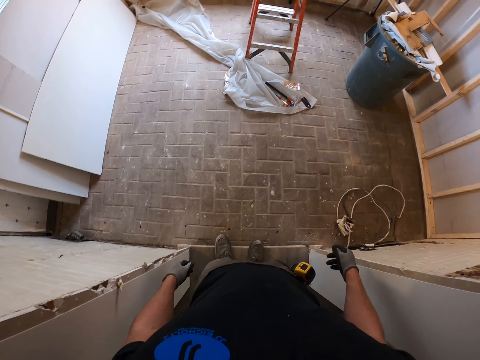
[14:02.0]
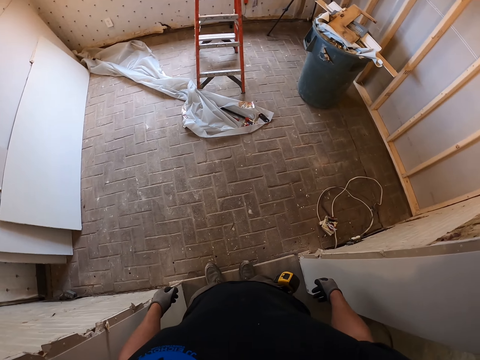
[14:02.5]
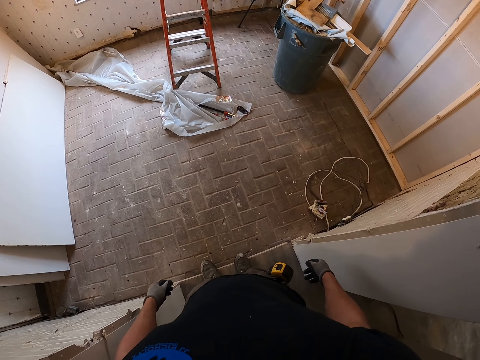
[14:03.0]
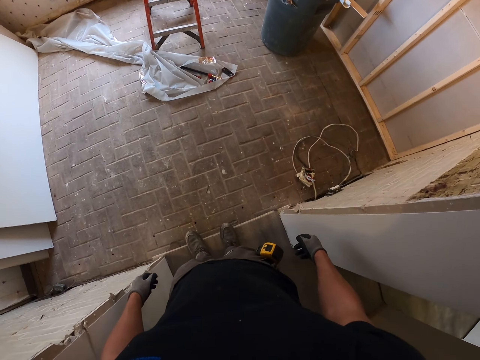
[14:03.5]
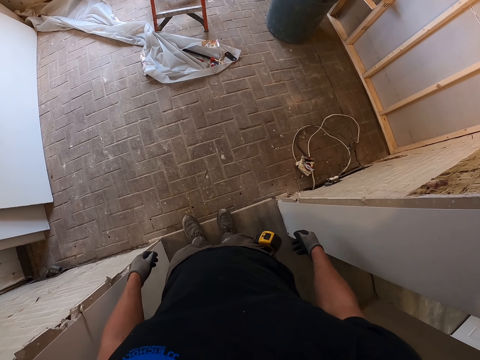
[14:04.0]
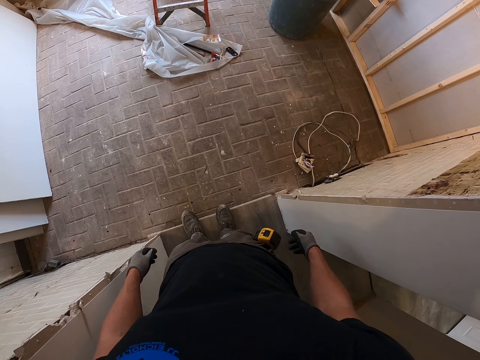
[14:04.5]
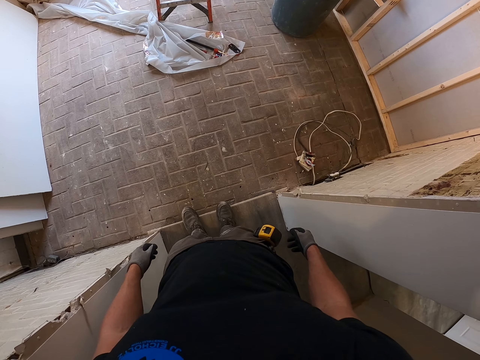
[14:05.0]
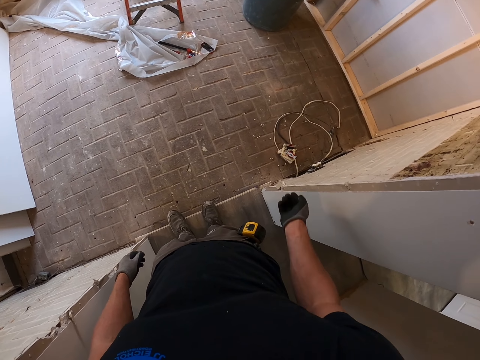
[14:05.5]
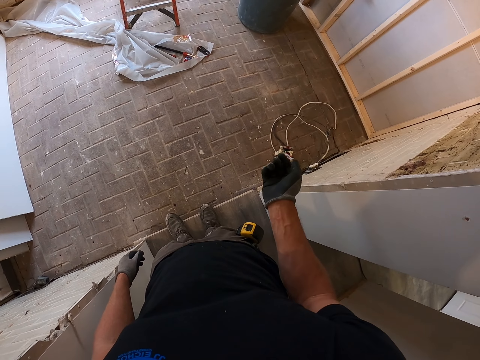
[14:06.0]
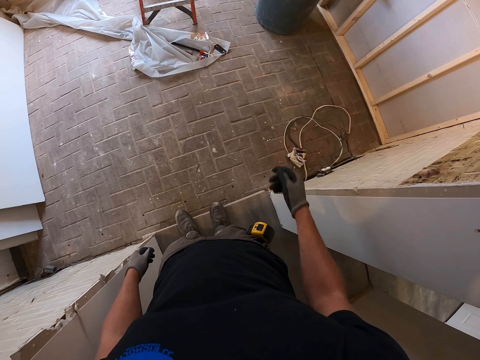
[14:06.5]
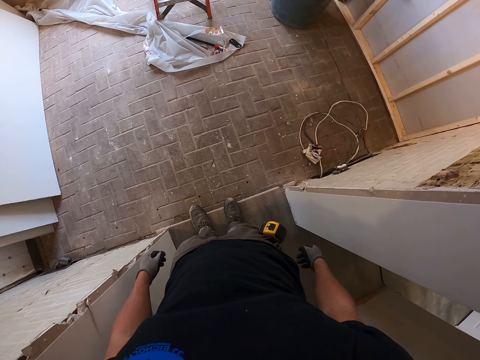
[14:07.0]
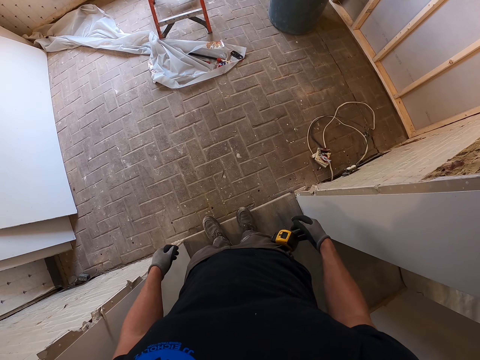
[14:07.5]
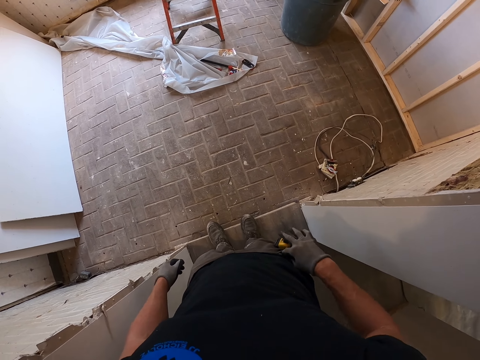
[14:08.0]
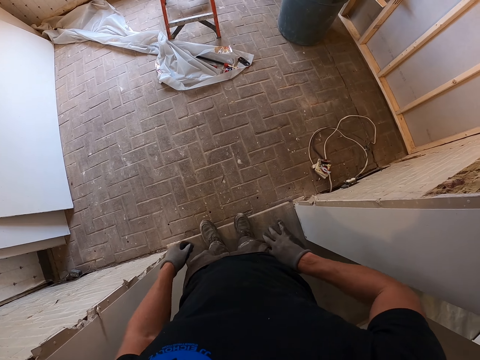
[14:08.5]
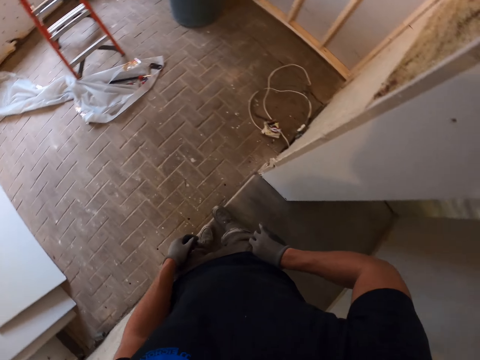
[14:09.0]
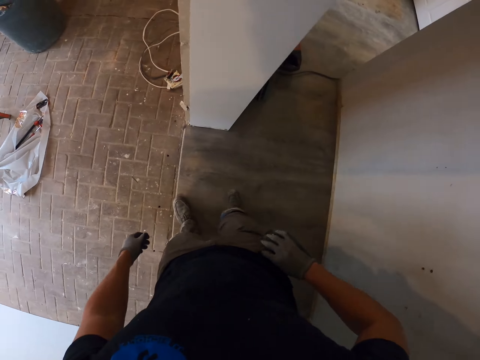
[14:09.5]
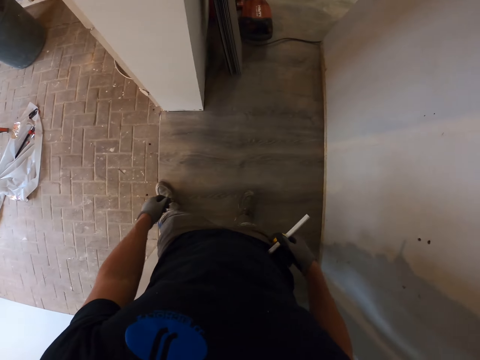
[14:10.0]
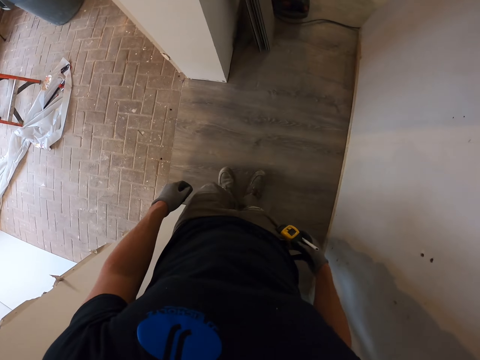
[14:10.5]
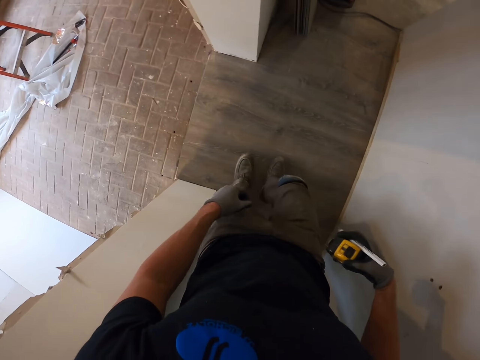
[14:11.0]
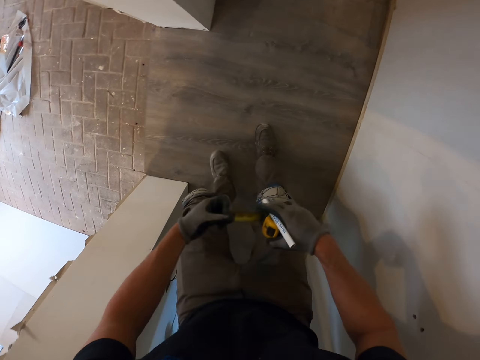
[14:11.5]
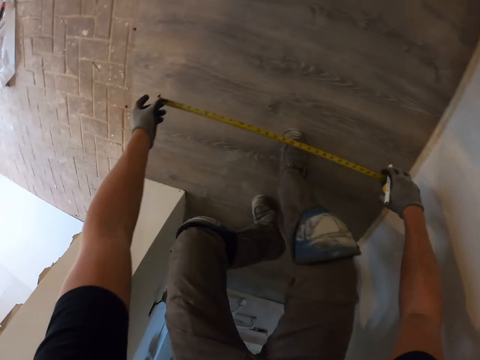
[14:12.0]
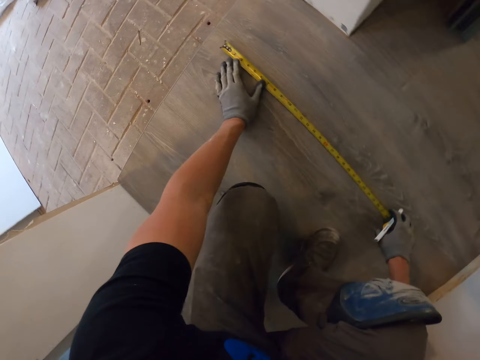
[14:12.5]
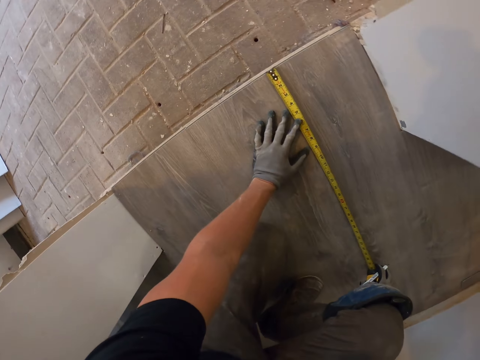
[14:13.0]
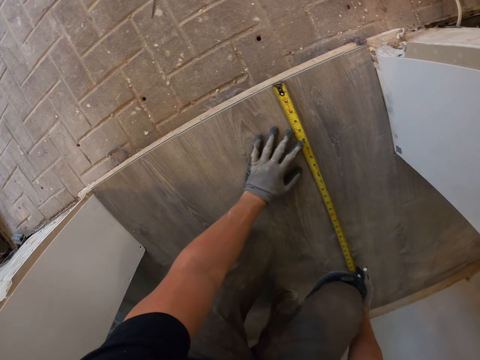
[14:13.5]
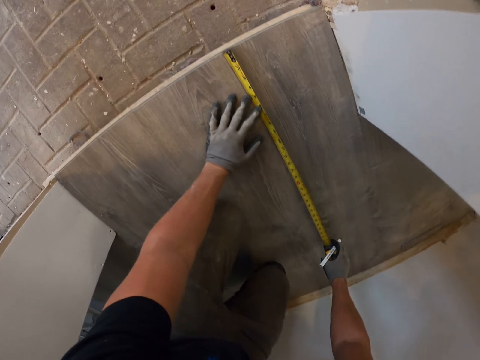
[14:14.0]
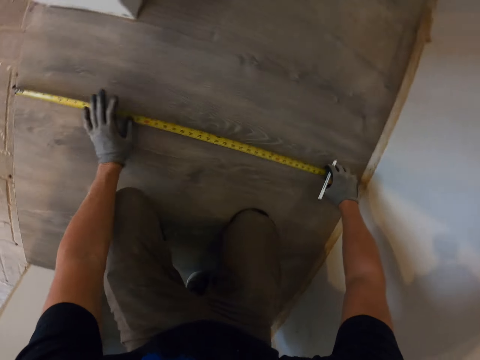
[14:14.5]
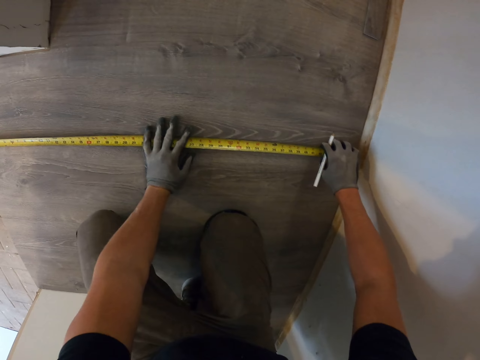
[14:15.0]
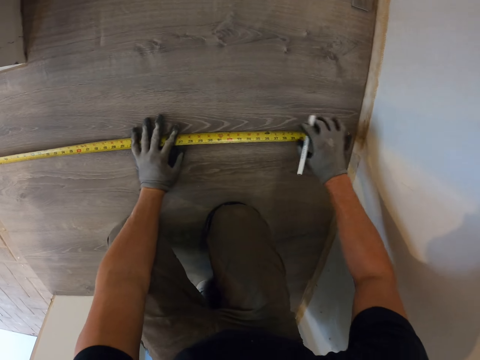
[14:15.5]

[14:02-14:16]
The camera wearer looks around. He looks at his hand and moves his right hand. He picks up the pencil or pen from his pocket. He removes the tape measure from his pocket. He places the tape measure on the PVC tiles. He measures the floor with the tape measure.

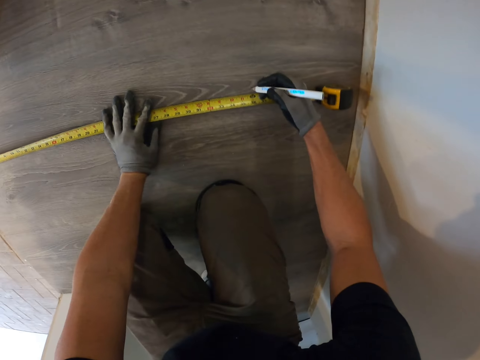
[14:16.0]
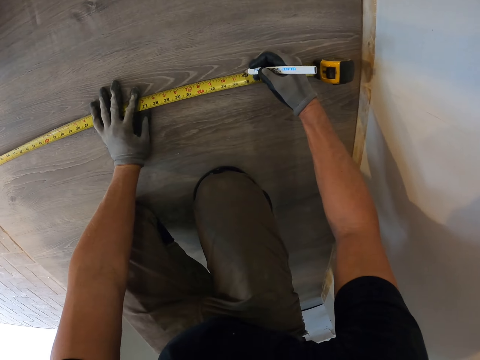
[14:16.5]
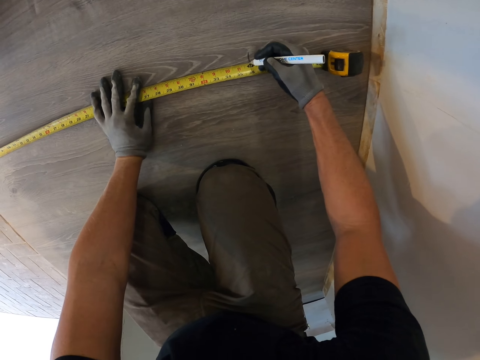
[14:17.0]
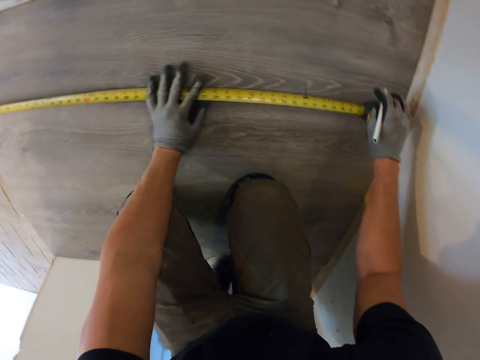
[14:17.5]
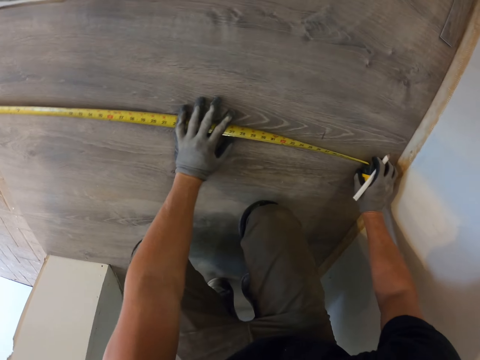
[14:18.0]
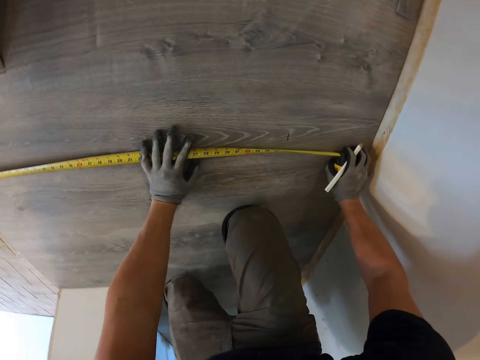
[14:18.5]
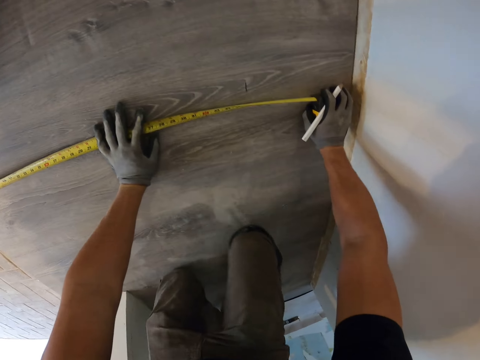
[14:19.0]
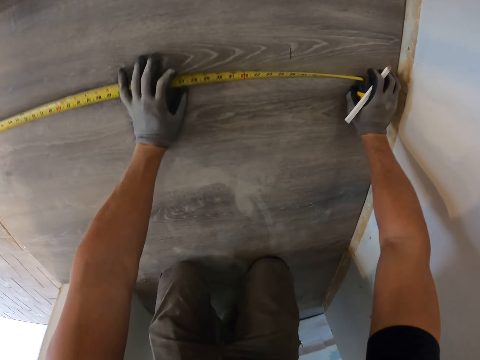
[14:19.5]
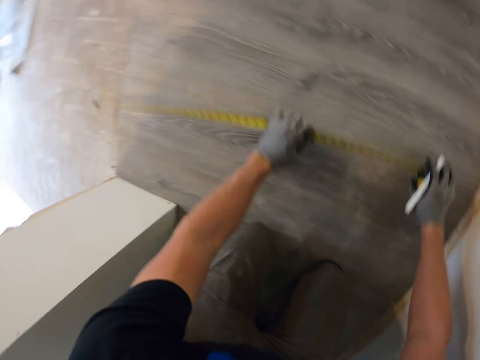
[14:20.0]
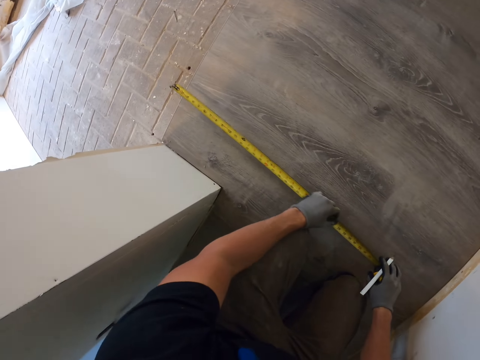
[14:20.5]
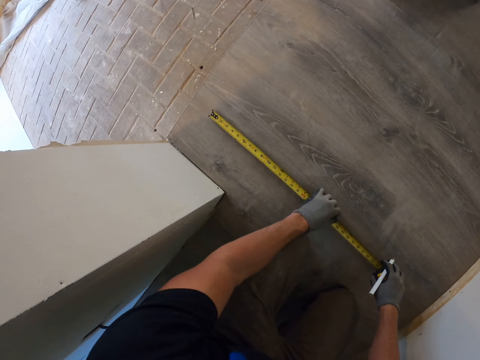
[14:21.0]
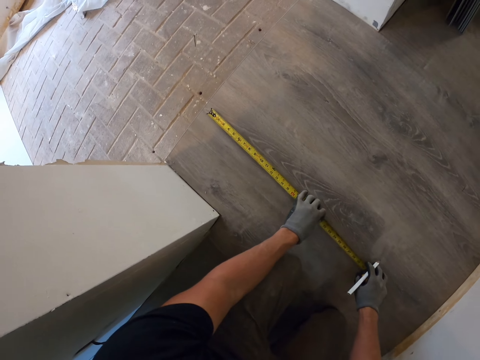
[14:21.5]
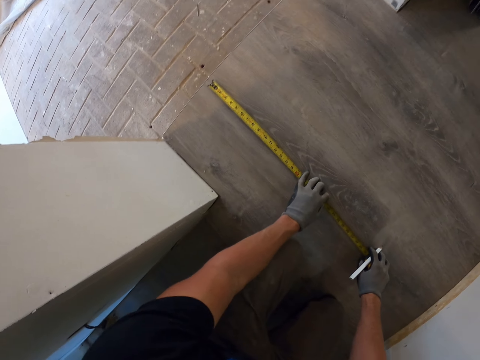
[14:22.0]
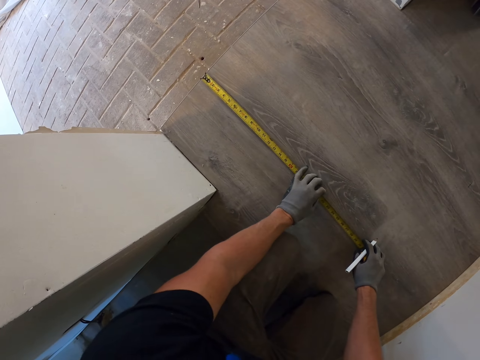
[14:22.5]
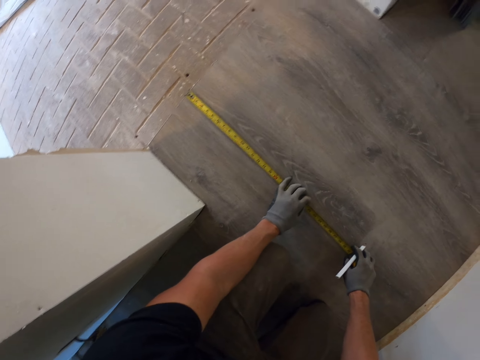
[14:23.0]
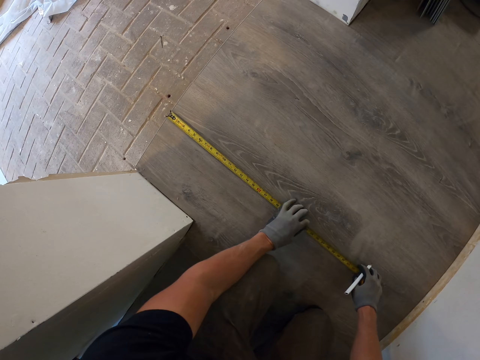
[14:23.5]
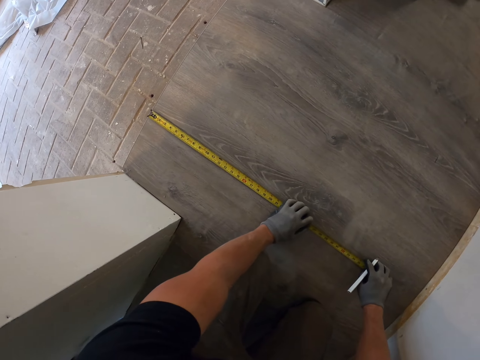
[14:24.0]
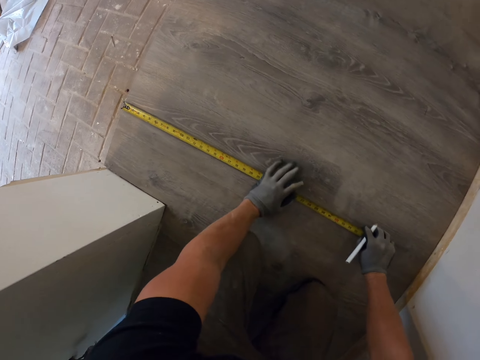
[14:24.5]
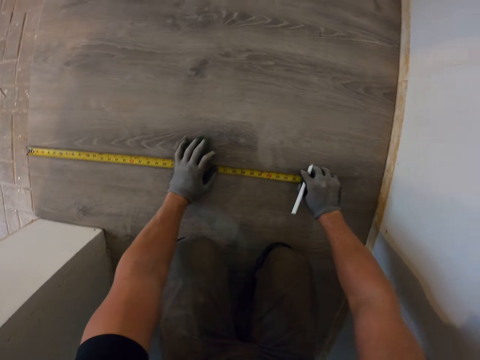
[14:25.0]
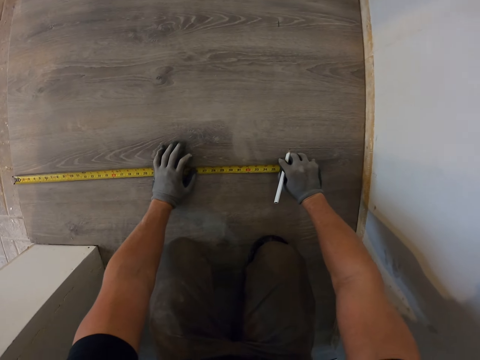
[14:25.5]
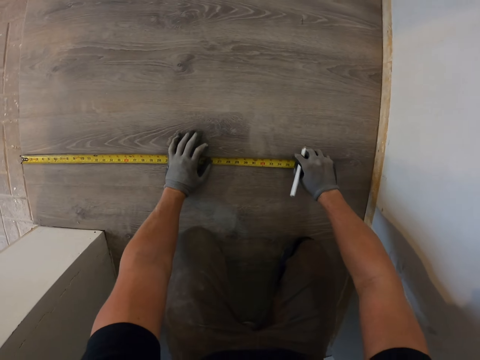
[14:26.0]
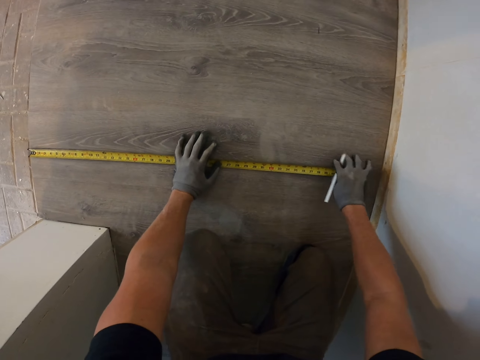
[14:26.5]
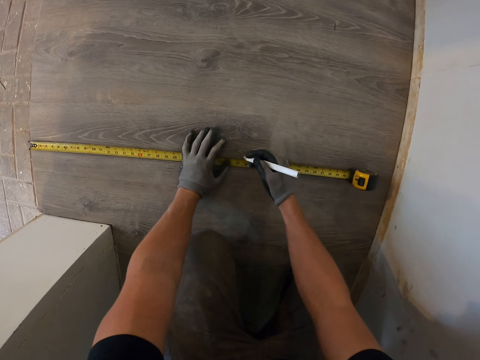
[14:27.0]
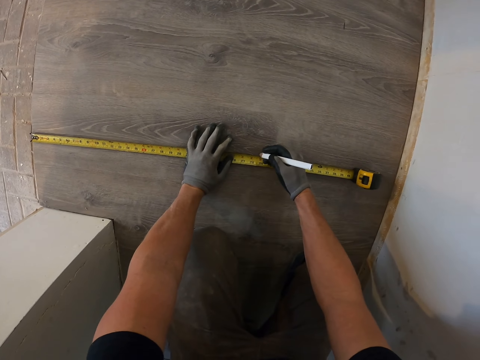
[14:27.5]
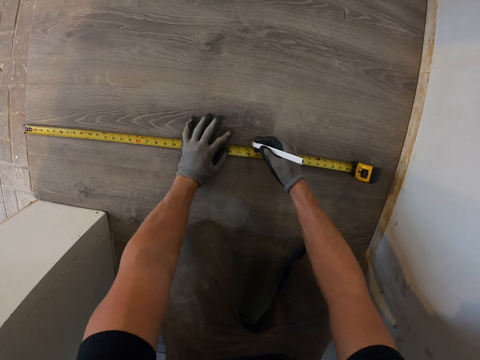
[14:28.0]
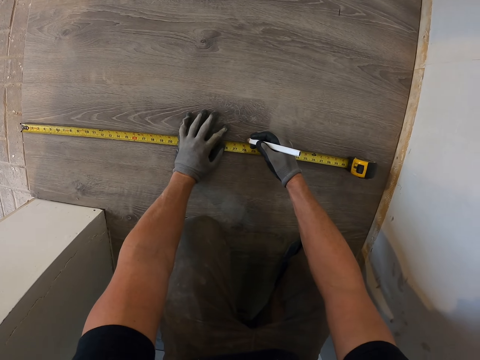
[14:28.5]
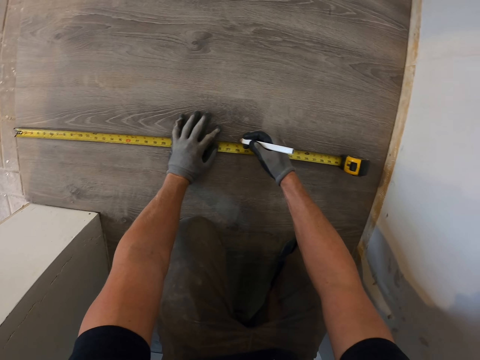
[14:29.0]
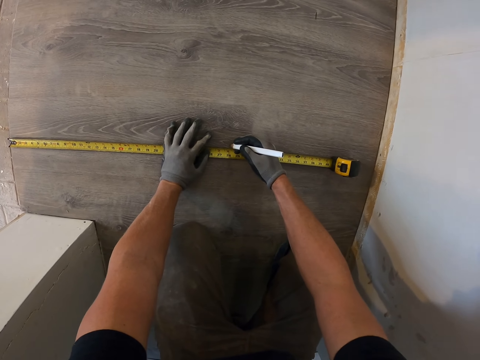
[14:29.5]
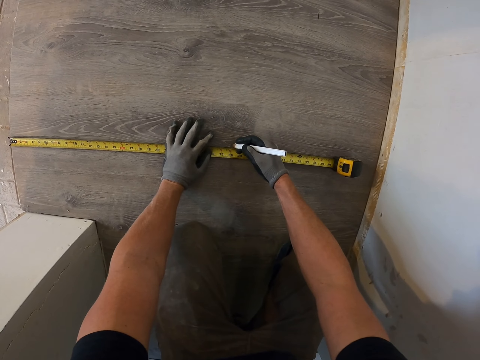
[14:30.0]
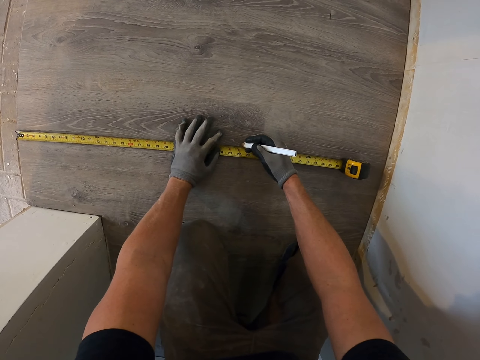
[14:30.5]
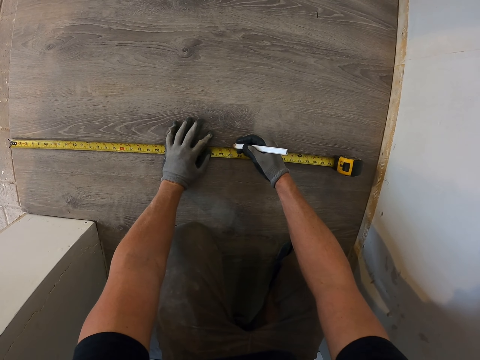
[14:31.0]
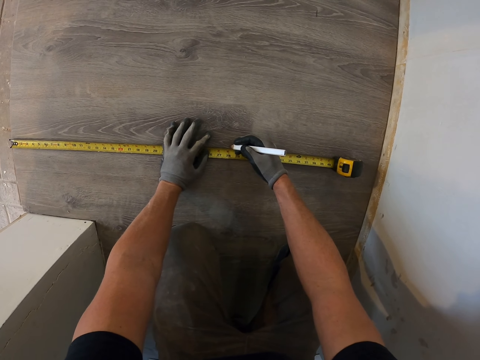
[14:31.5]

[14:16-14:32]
The camera wearer marks the floor or PVC tiles with the pencil. They move on the PVC tiles. They place the tape measure on the PVC tiles. They measure the floor with the tape measure. They mark the floor with the pencil.
